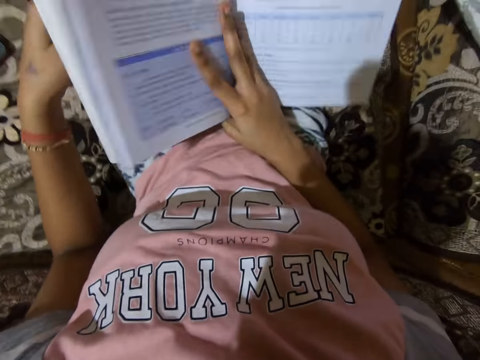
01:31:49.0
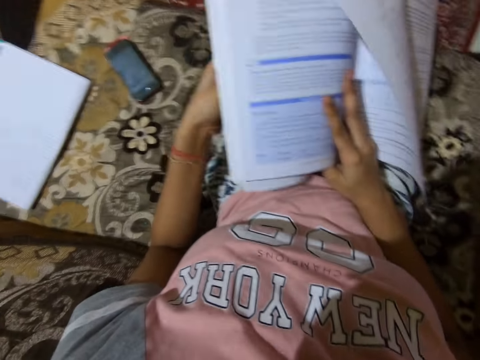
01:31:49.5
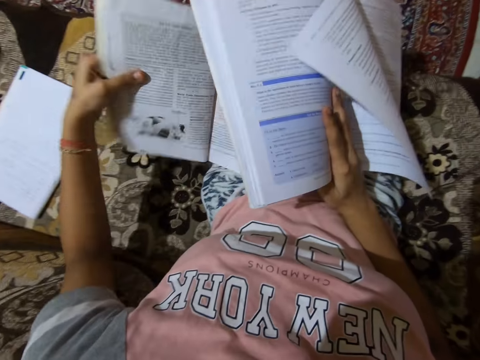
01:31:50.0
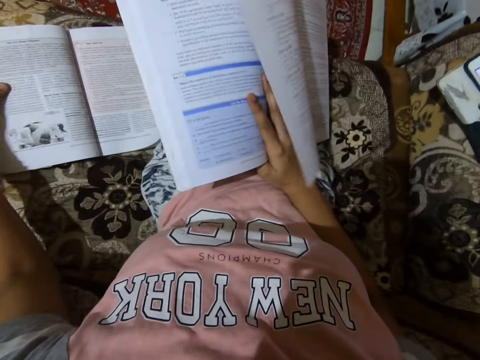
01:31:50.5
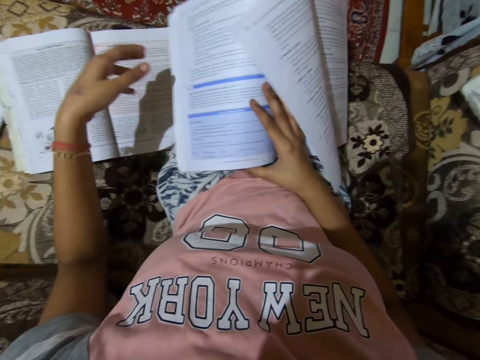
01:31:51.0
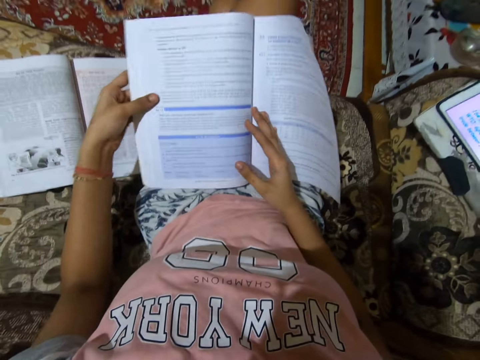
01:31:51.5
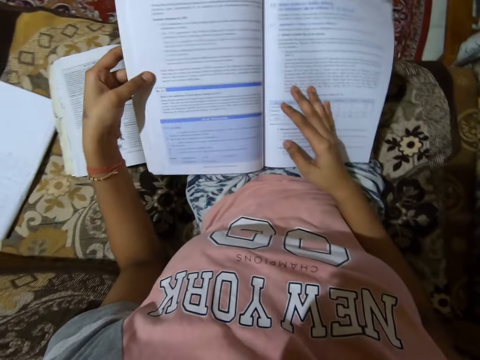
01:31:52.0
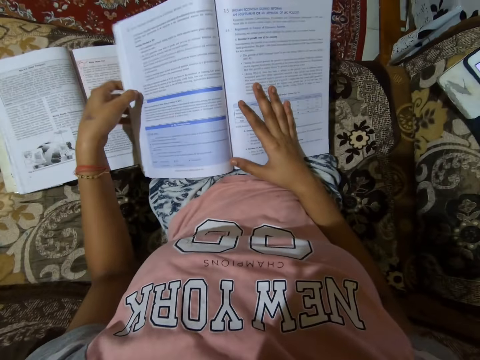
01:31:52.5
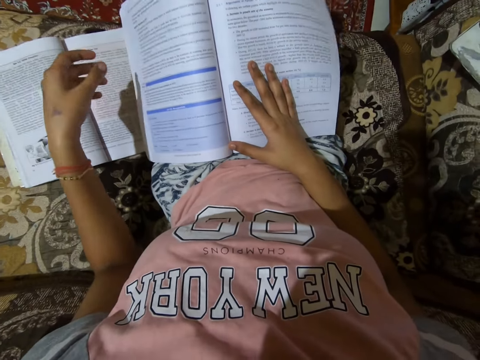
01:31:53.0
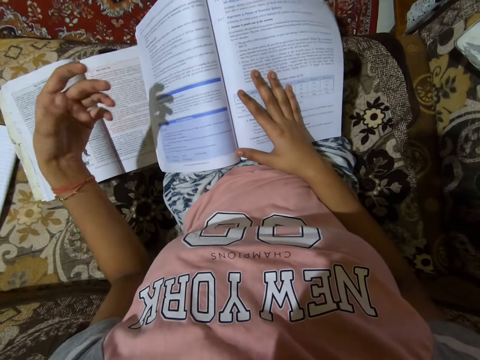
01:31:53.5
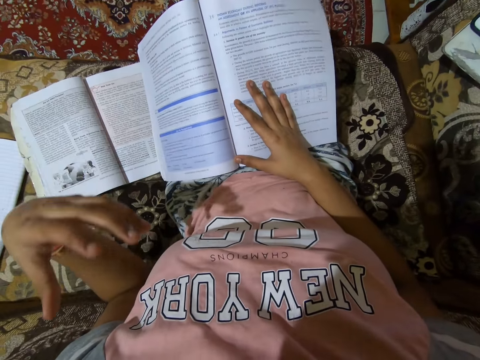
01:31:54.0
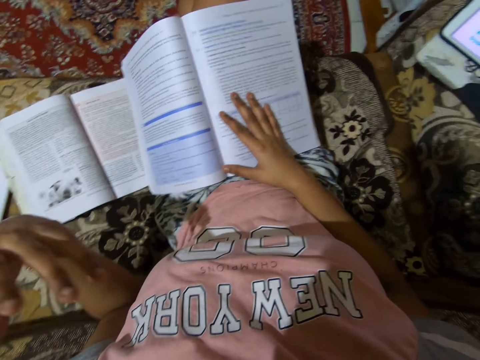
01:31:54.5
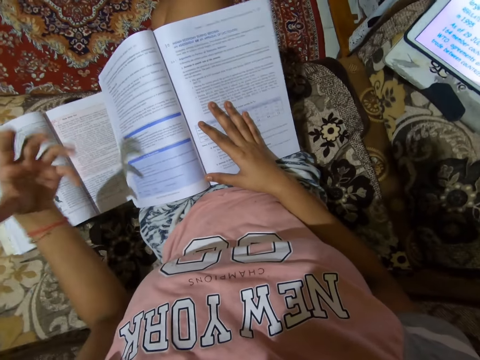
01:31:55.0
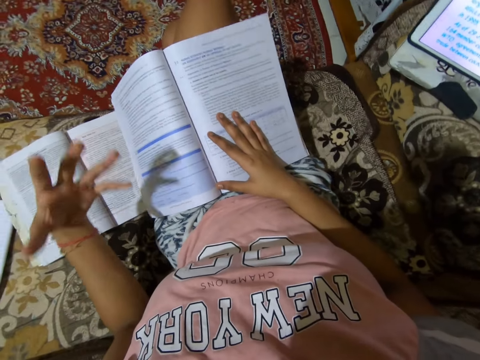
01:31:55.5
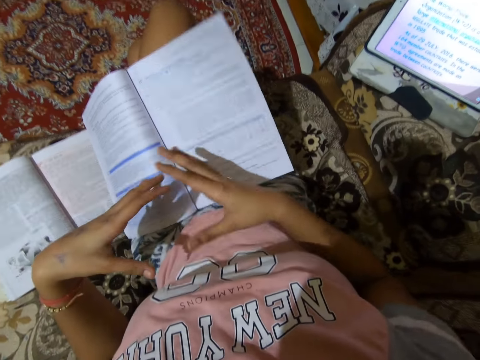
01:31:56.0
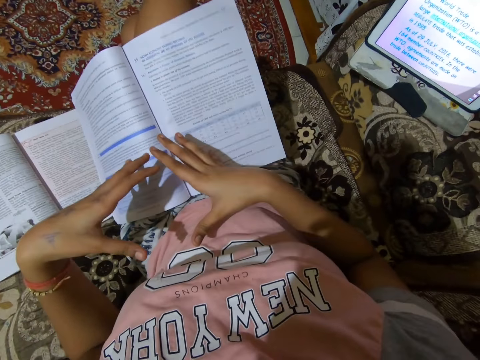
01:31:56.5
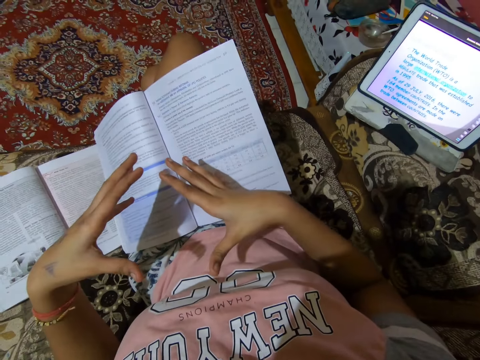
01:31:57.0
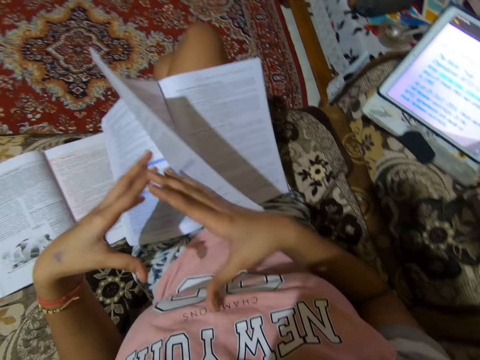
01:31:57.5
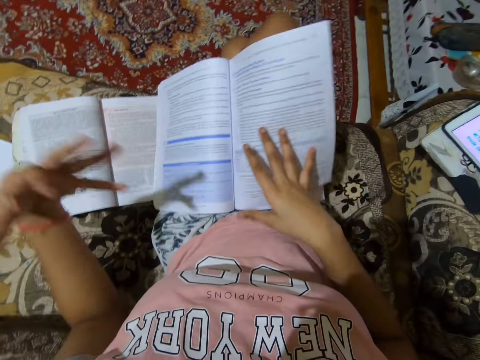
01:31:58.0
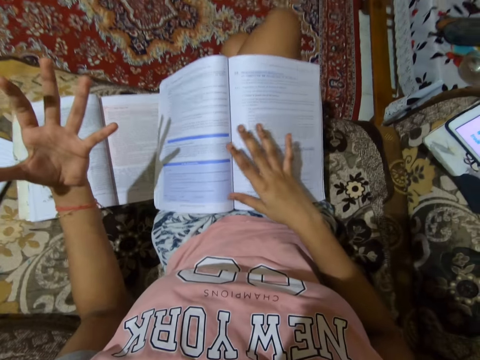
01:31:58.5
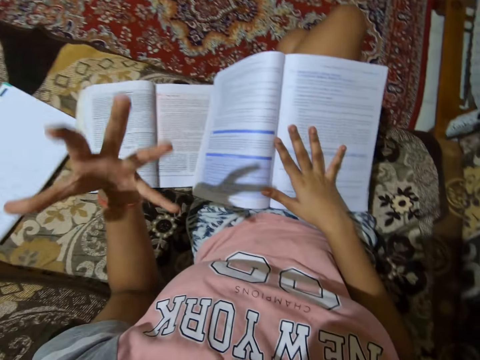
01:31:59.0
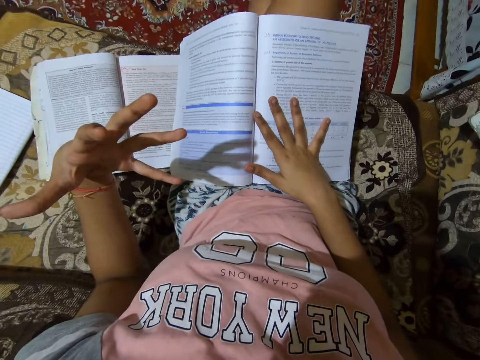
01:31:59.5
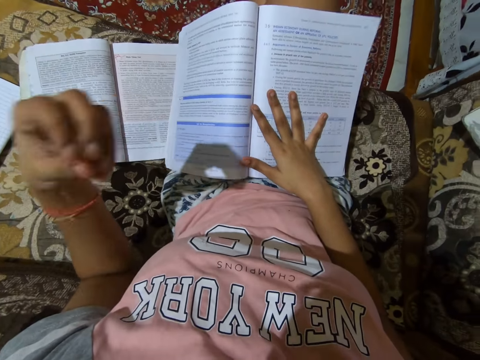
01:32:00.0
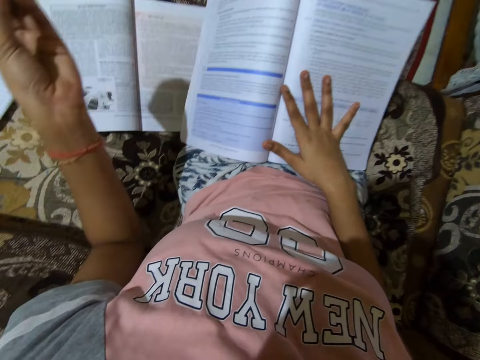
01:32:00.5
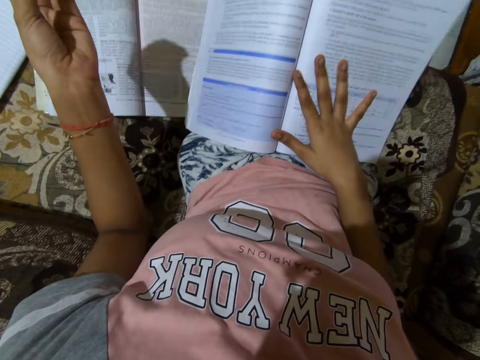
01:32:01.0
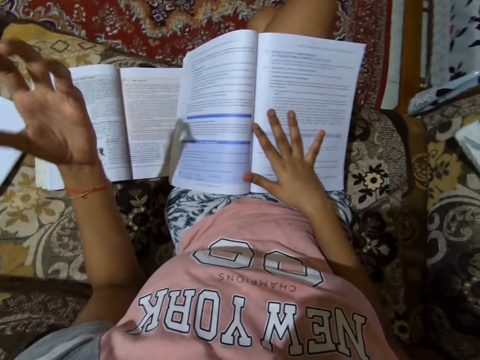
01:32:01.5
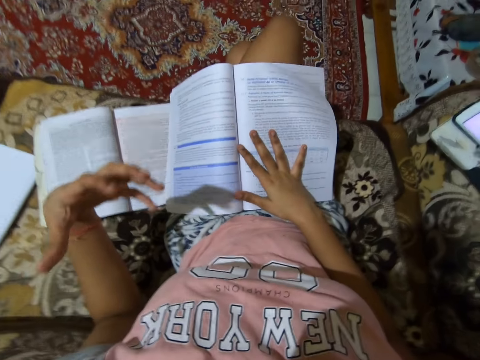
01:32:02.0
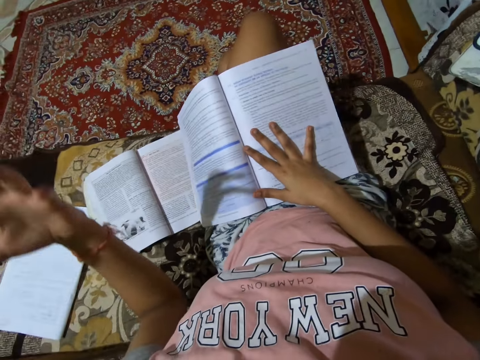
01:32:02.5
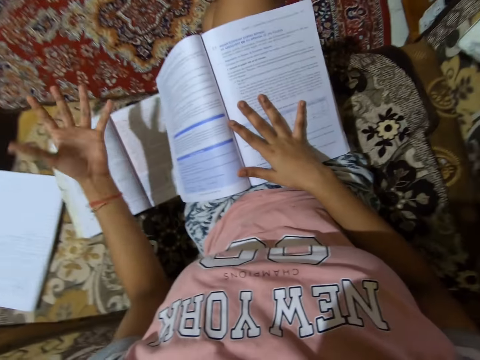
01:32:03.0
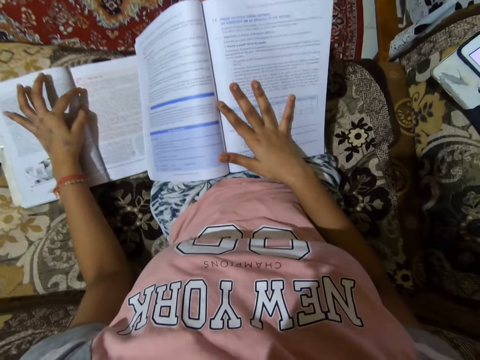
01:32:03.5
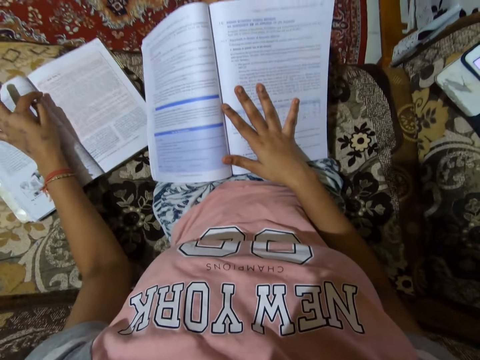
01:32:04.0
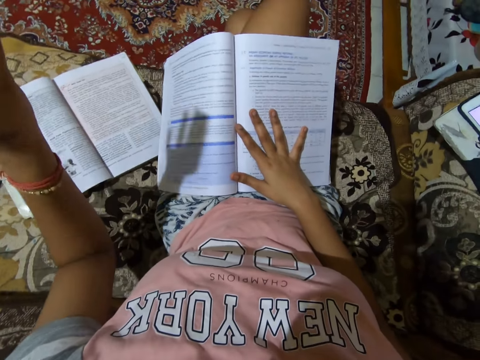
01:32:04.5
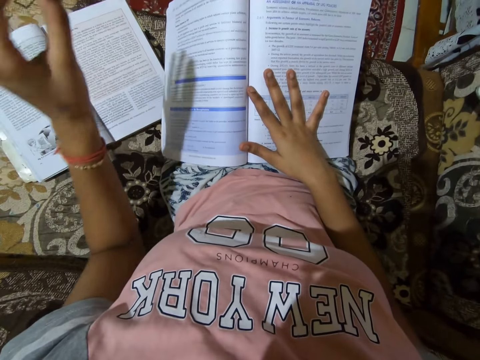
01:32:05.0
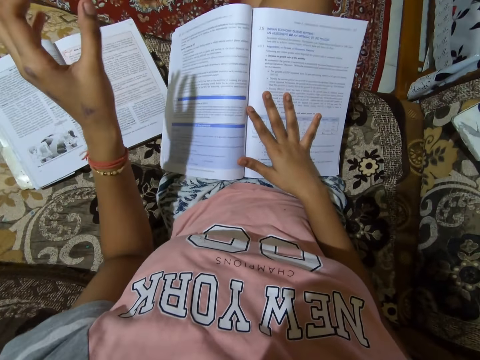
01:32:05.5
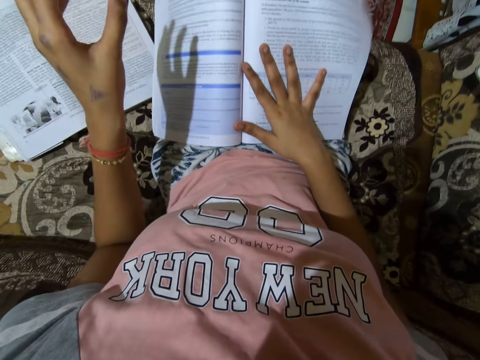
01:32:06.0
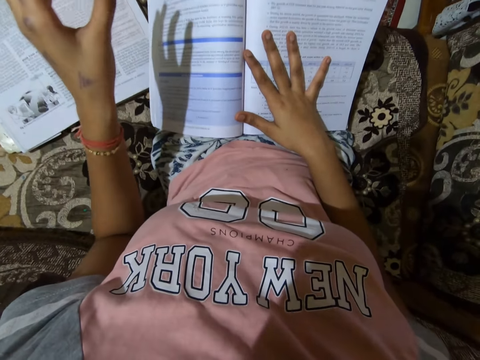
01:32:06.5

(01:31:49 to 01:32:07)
The camera wearer turns pages with hands. She picks up another book with the other hand. She puts the book on a sofa. She lifts one side of the book. She puts a hand on the book. She drops the book pages. She gesticulates with her left hand. She reads the book. She moves hands. She puts a hand on the book. She moves a hand. She reads the book. She puts a hand on the book on the sofa. She moves the textbook on the couch with her left hand. She moves a hand.

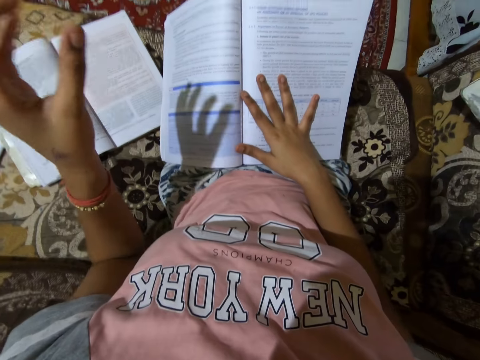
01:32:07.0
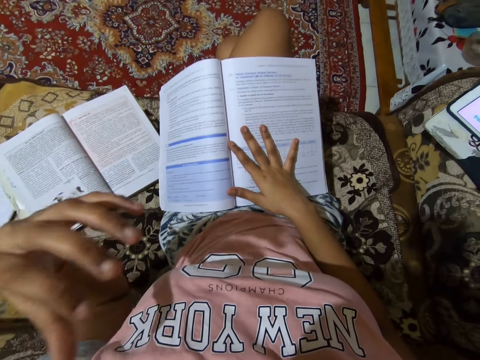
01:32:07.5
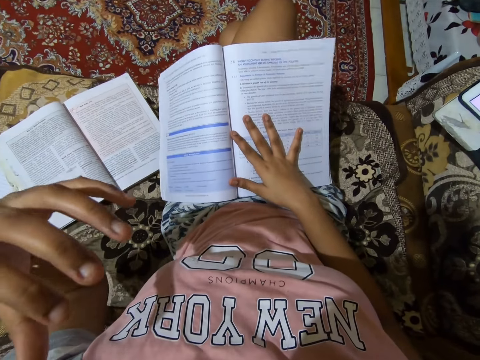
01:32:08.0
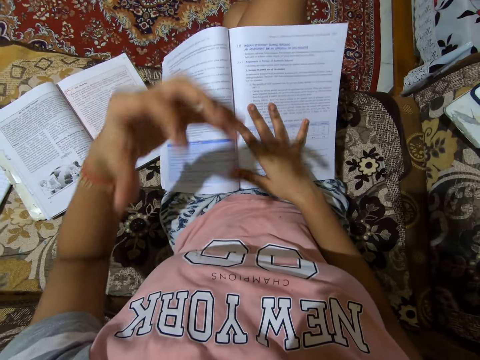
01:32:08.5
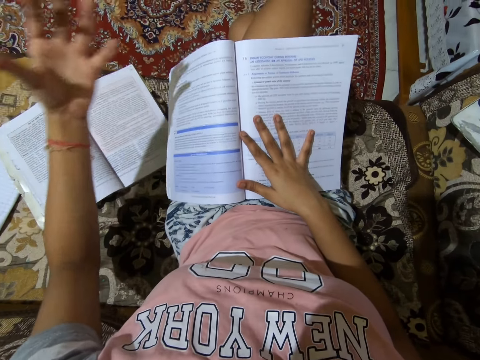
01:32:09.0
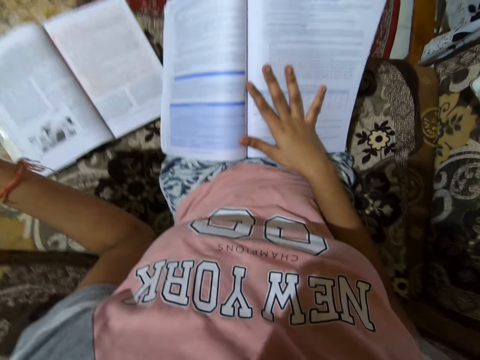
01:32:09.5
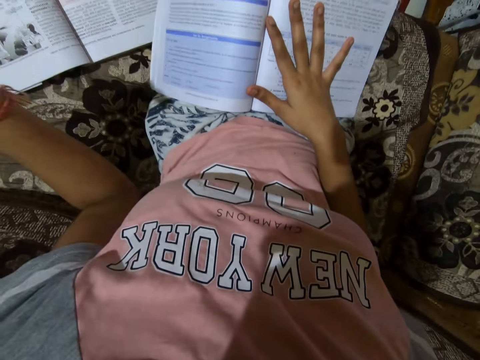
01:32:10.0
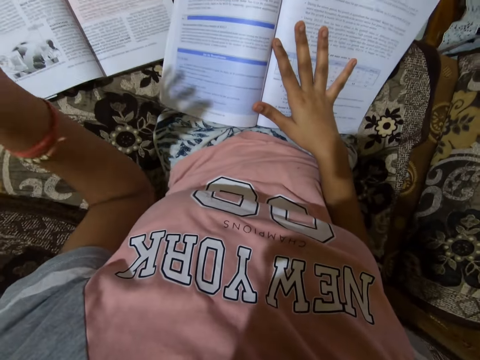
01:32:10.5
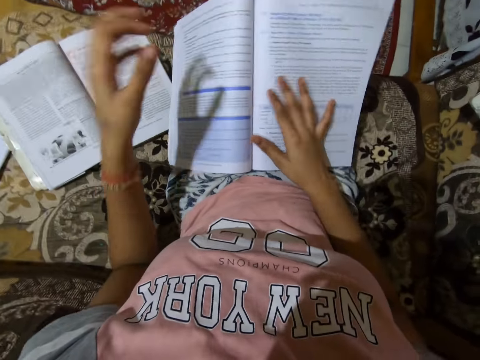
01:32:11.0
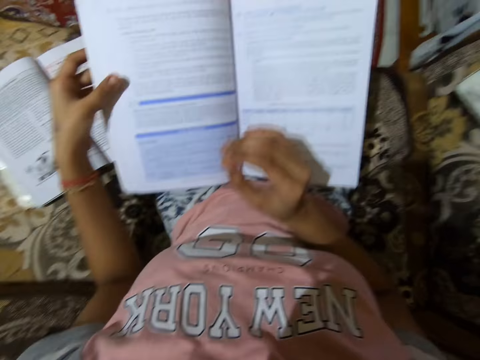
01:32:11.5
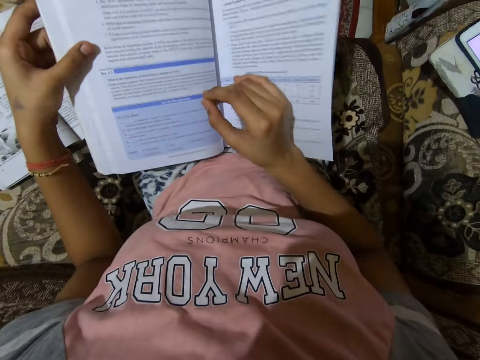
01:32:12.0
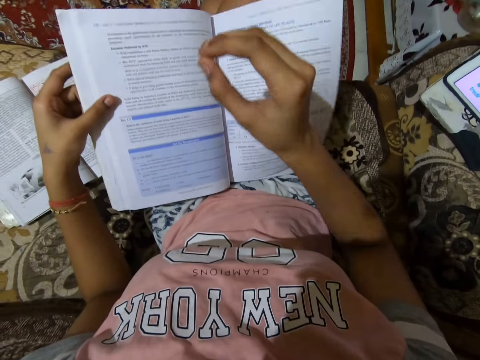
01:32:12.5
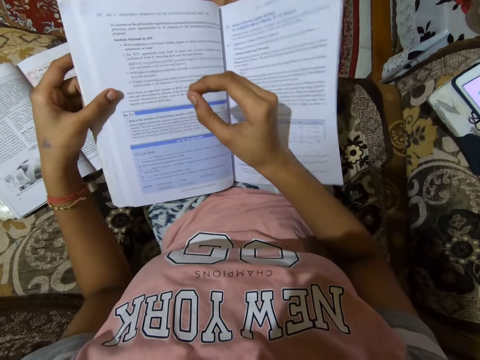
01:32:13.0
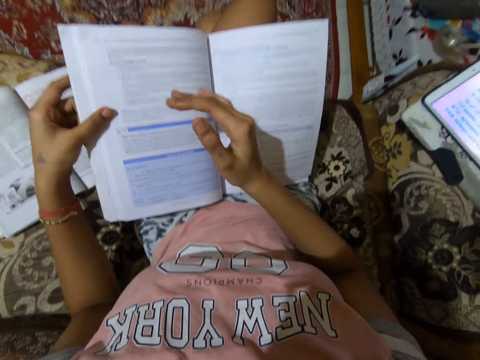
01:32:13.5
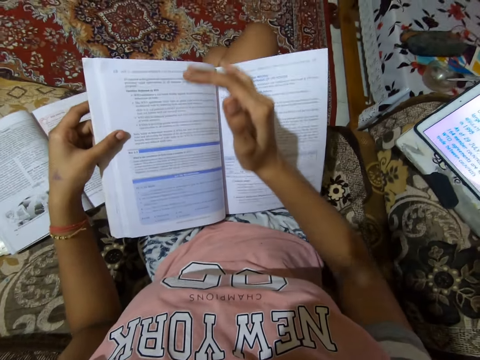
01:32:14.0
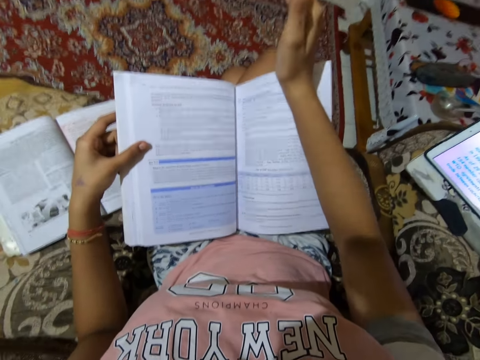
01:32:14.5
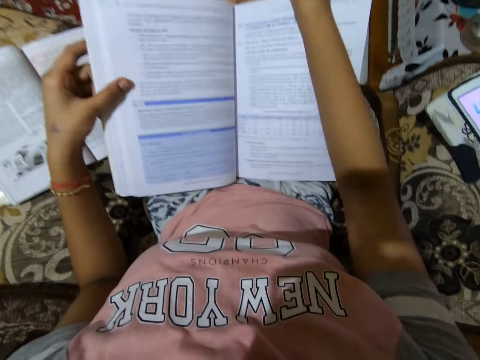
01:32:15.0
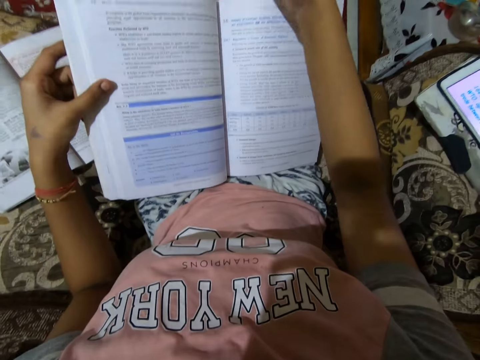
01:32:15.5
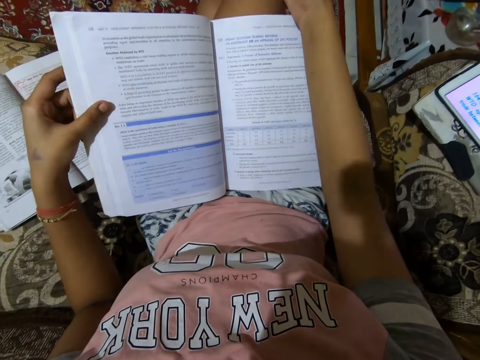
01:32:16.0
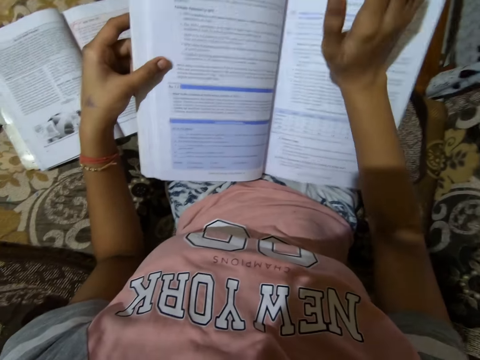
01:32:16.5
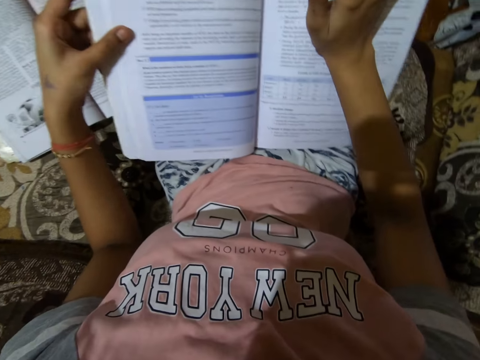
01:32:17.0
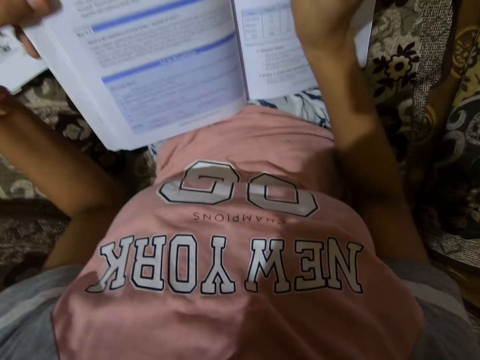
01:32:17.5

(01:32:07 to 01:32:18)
The camera wearer removes a hand on a book. She lifts one side of the book. She gesticulates with her right hand.
